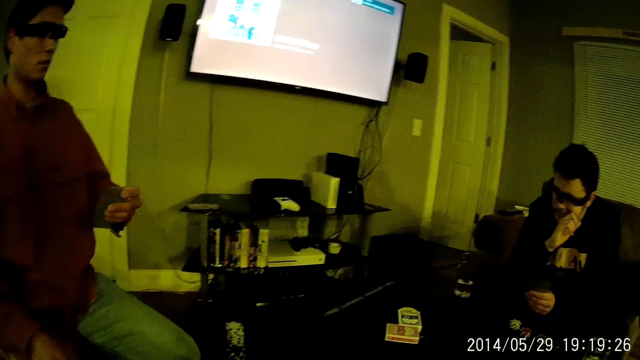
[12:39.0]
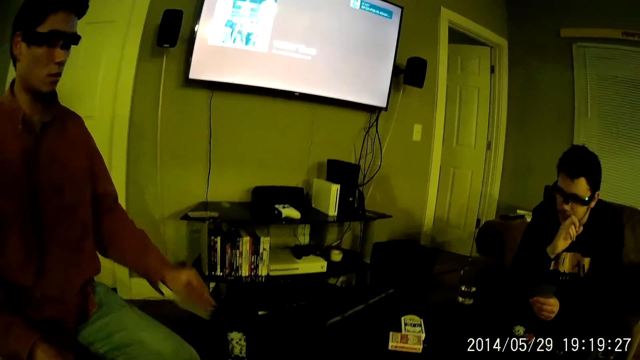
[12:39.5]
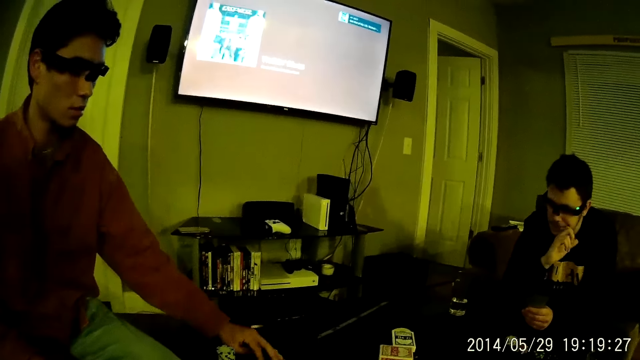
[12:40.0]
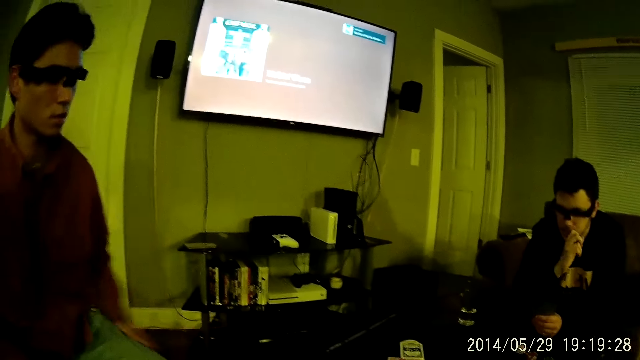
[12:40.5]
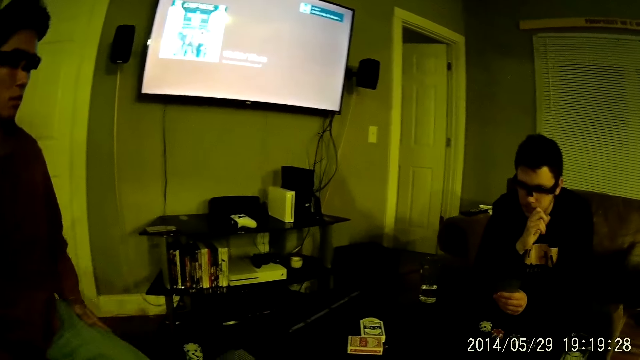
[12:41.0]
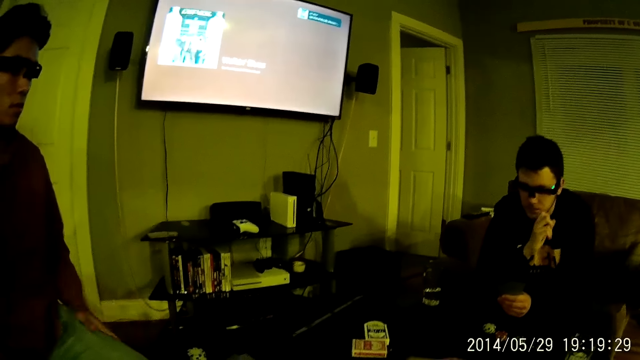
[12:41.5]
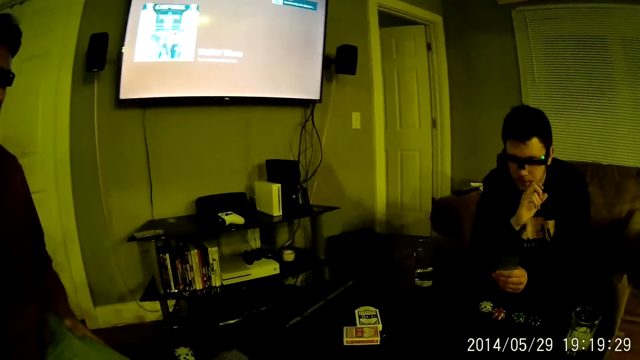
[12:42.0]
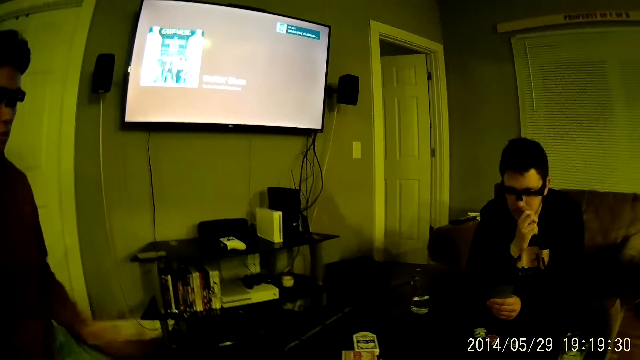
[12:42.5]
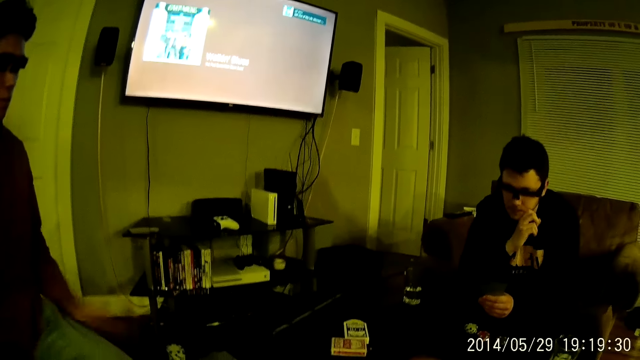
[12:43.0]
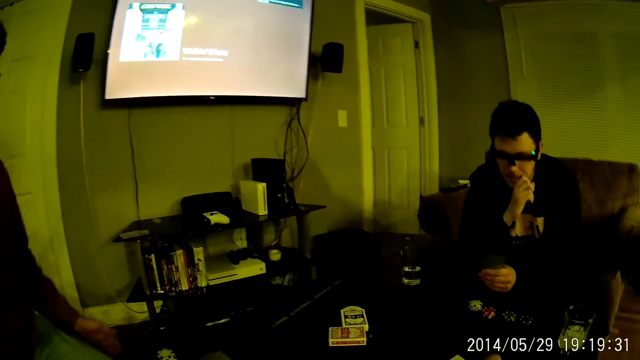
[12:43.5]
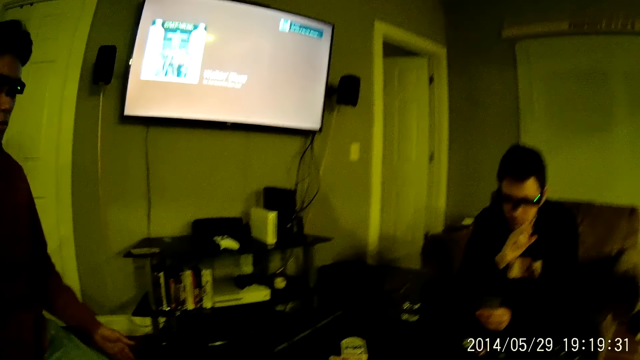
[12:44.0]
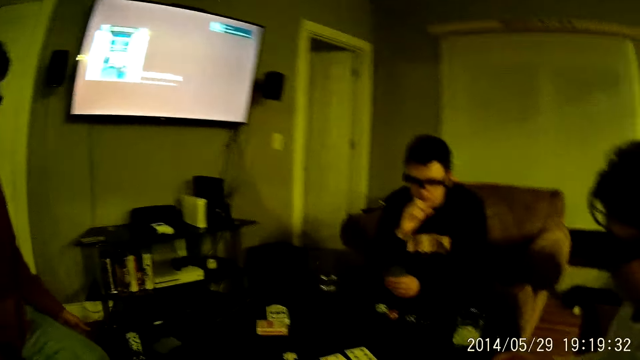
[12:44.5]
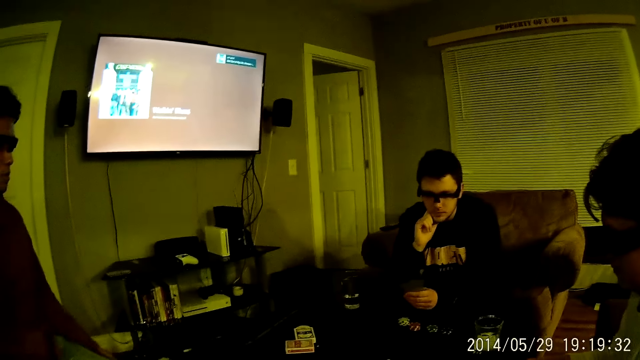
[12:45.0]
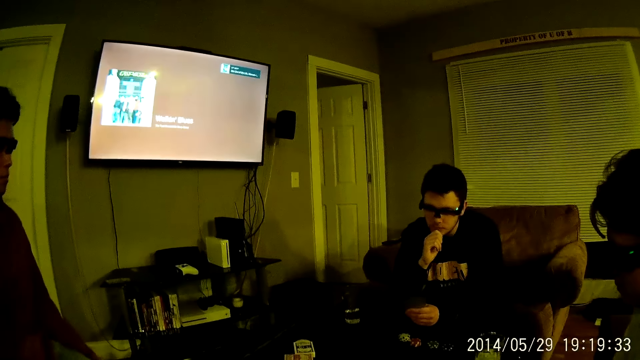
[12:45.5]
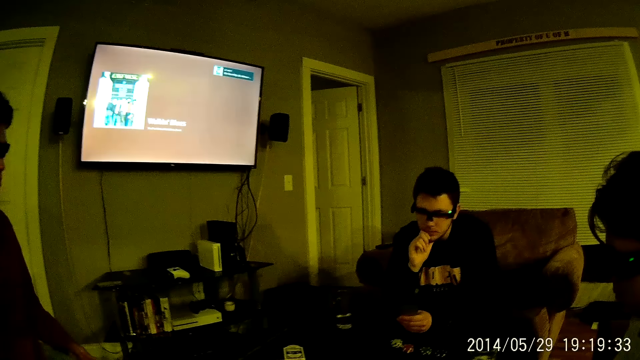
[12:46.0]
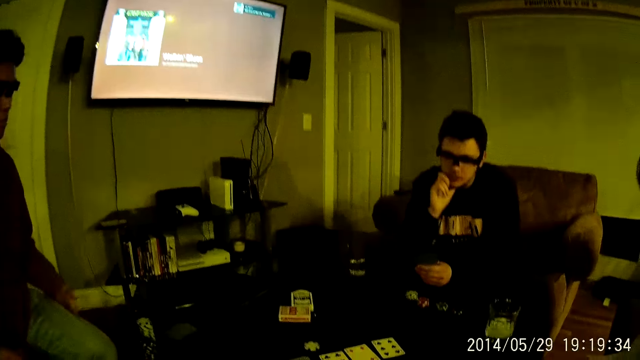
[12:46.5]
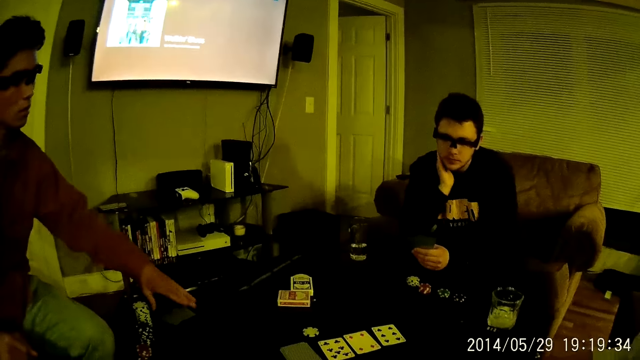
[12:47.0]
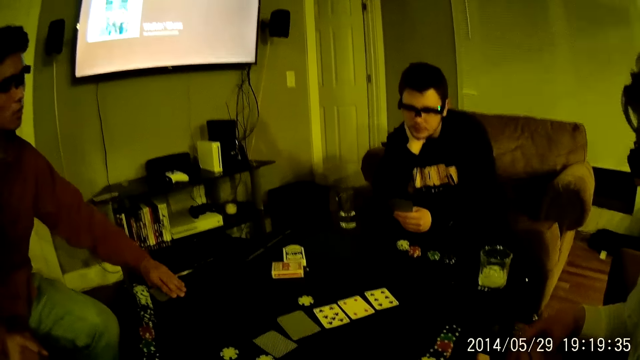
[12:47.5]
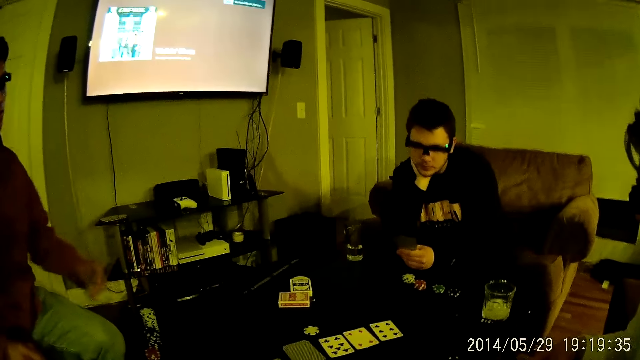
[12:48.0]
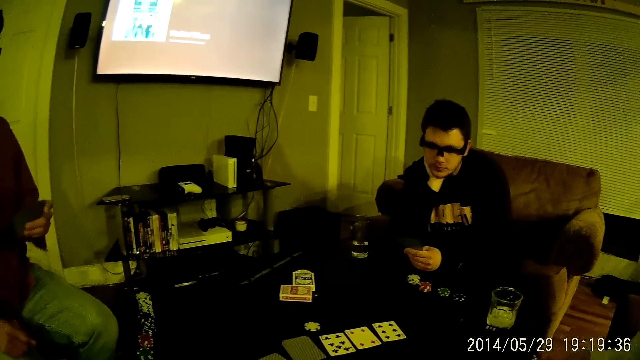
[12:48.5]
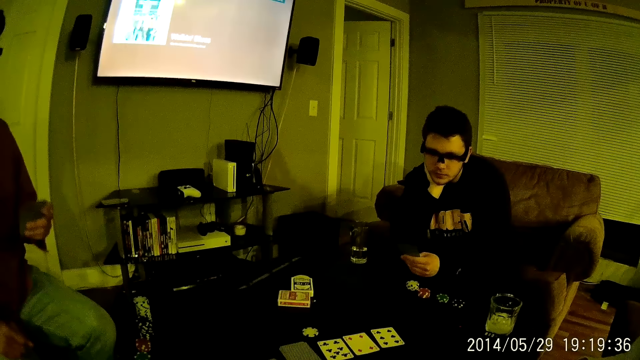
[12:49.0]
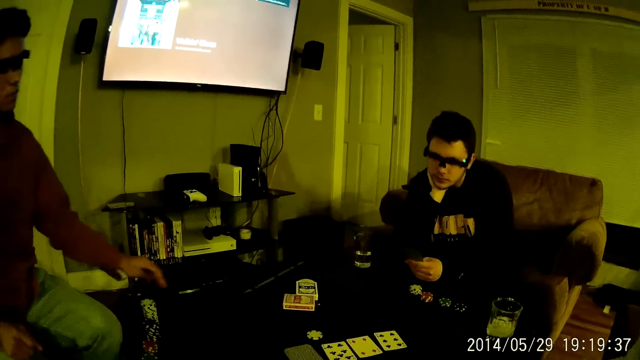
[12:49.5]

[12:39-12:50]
A man places the cards on the table with his left hand and taps his left lap with his left hand. Another man rubs his right hand on his face and places his right hand on his jaw. The first man picks the cards on the table with his left hand. The first man stares at the cards in his hand.

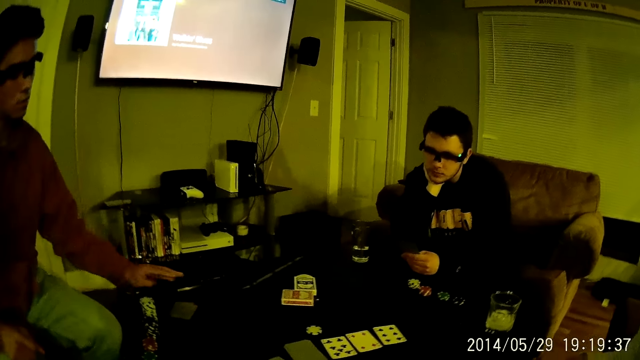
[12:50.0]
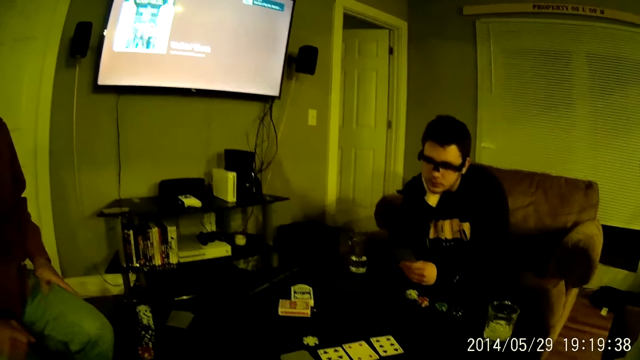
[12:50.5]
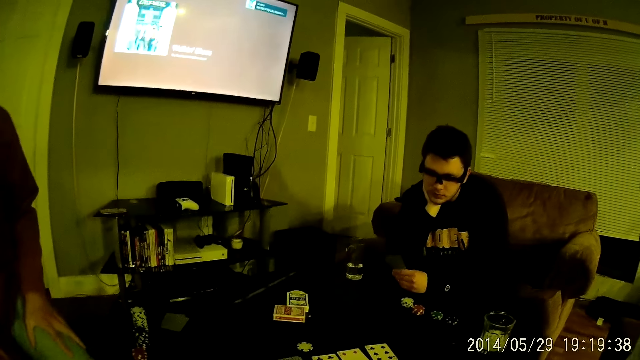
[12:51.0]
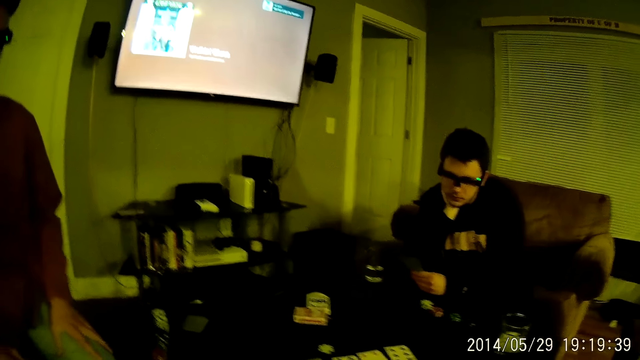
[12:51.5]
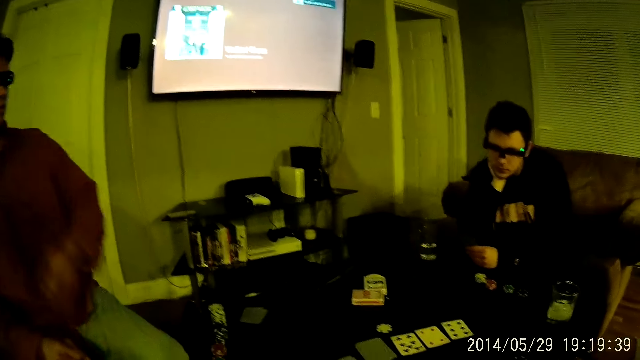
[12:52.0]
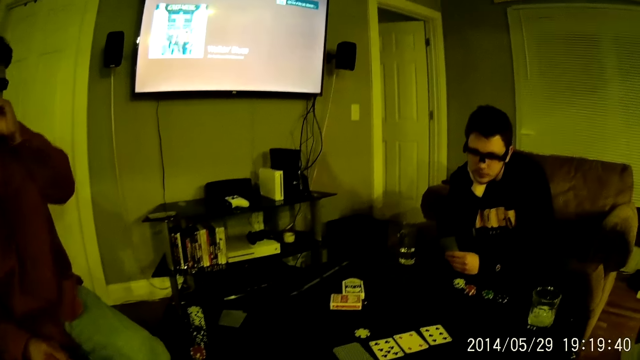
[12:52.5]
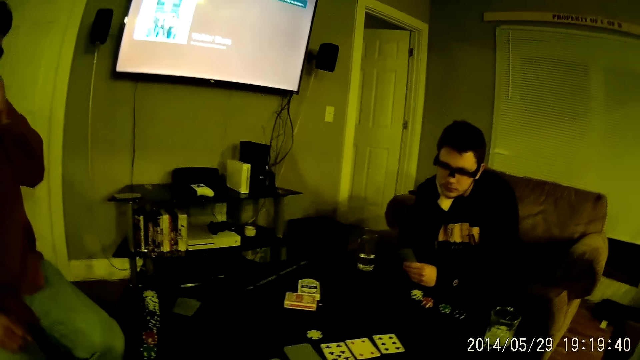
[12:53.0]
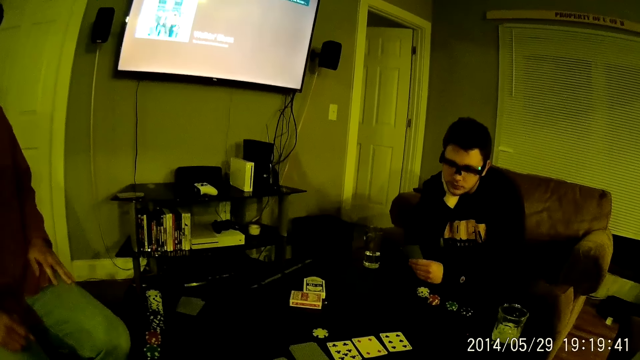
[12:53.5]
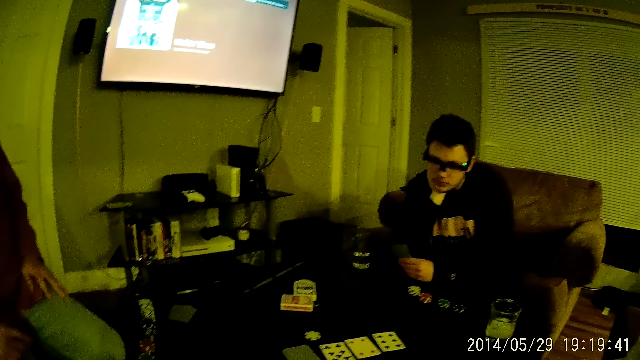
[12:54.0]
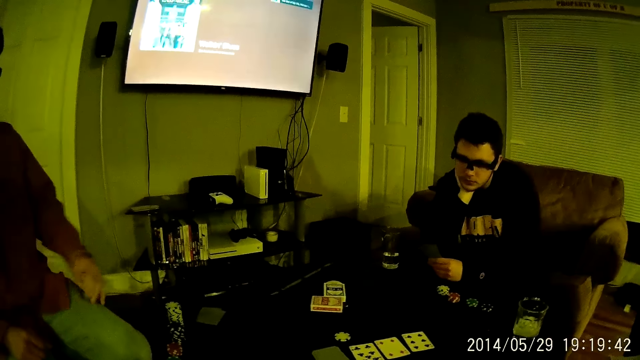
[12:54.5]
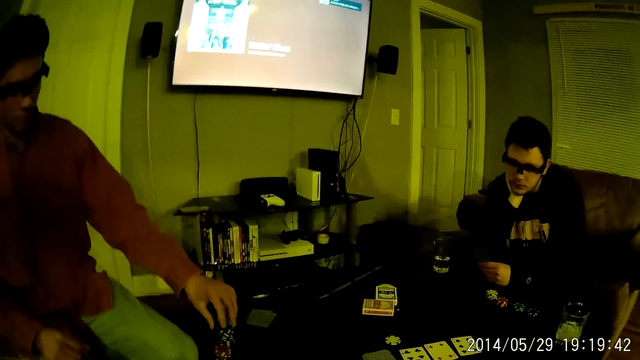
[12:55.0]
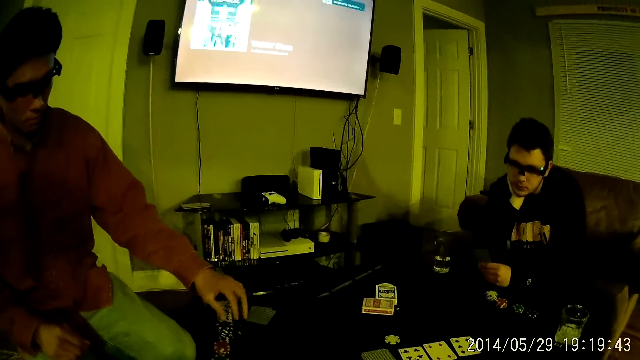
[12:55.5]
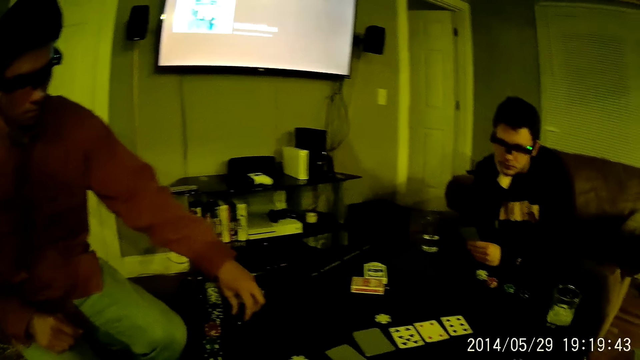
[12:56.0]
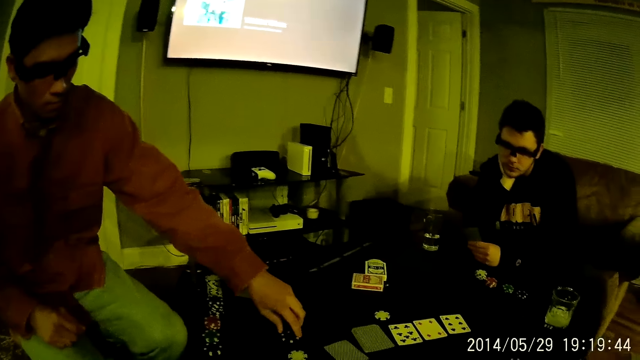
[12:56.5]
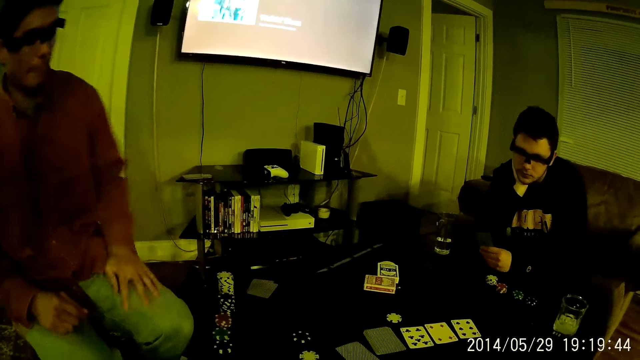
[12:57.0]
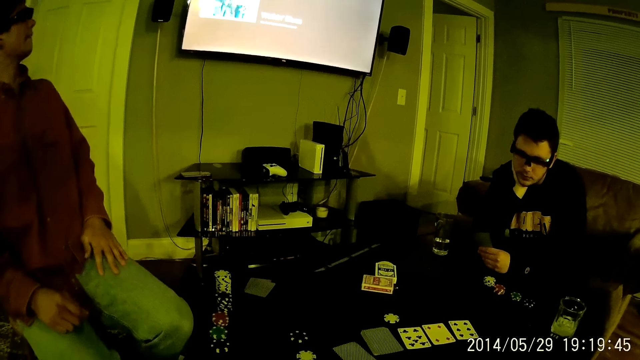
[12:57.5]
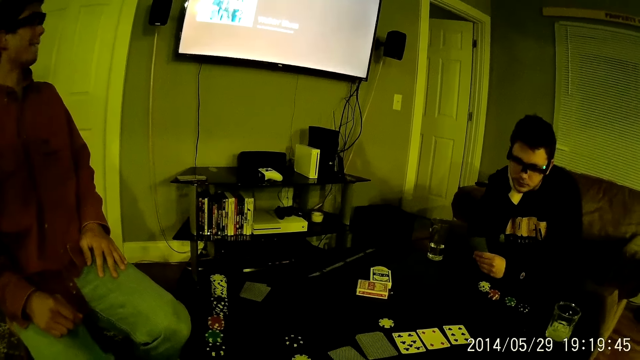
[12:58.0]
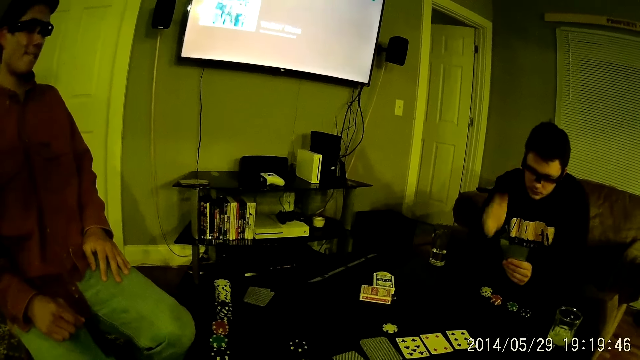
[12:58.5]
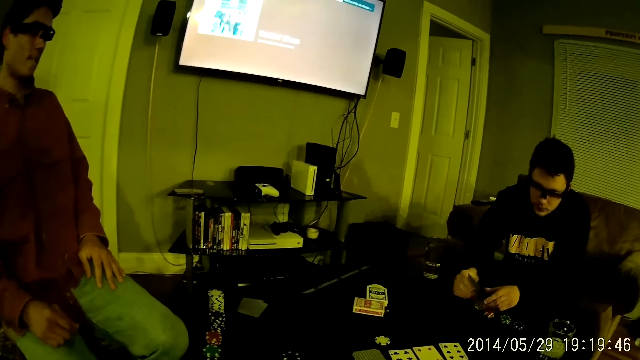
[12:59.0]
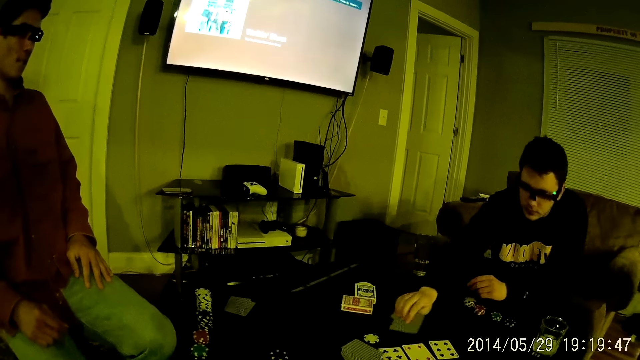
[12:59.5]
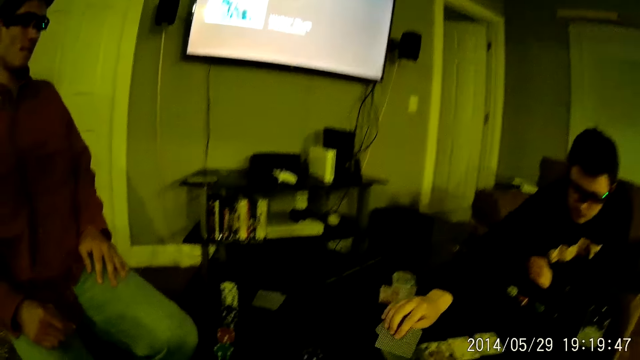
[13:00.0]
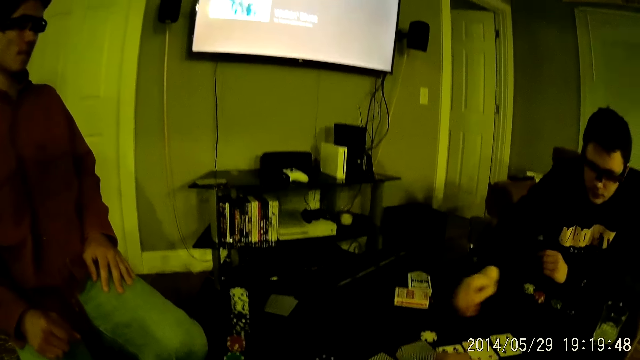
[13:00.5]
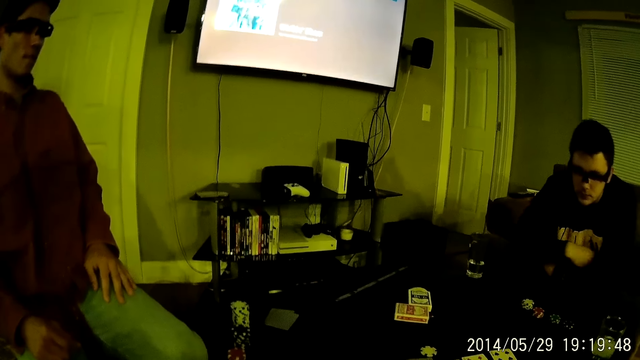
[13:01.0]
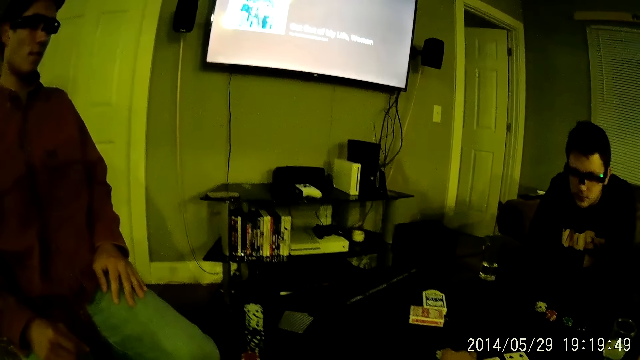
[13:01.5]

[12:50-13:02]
A man places the cards in his left hand on the table. The man rubs his left hand on his left lap. The camera wearer stares at the cards on the table. The man places his left hand on his chin. The man places his left hand on his left lap. The man places his left hand on the stack of casino chips on the table. The man moves the casino chip on the table with his right hand. The camera wearer stares at the cards on the table. Another man transfers the cards in his left hand to his right hand. The other man drops the cards in his left hand on the table. The other man folds his hands.
